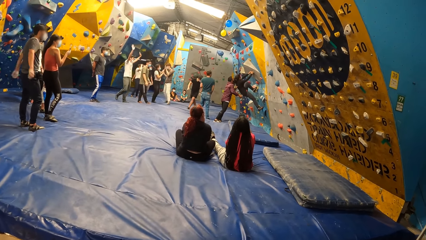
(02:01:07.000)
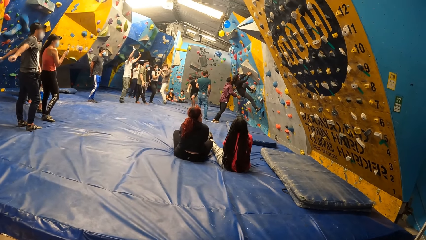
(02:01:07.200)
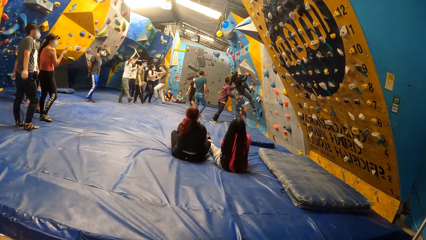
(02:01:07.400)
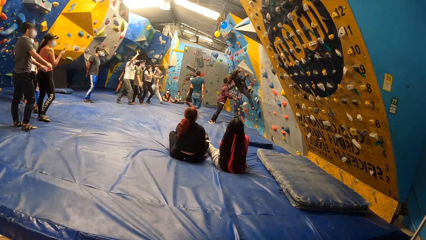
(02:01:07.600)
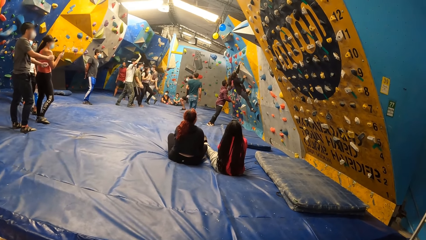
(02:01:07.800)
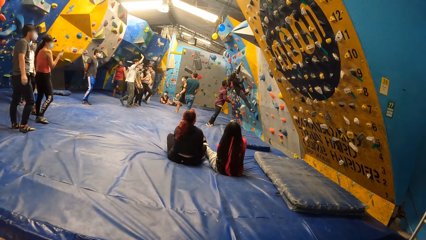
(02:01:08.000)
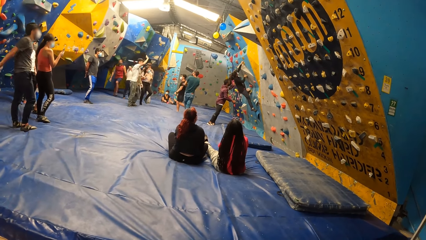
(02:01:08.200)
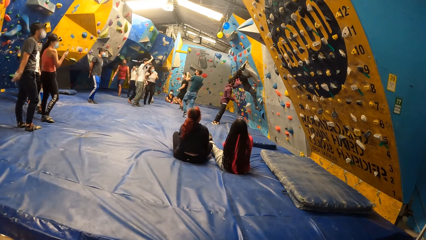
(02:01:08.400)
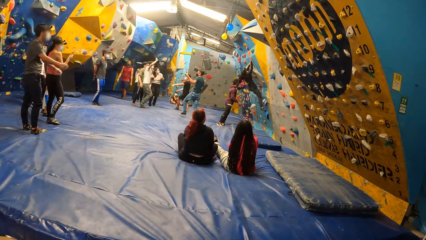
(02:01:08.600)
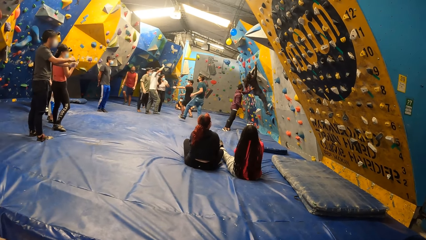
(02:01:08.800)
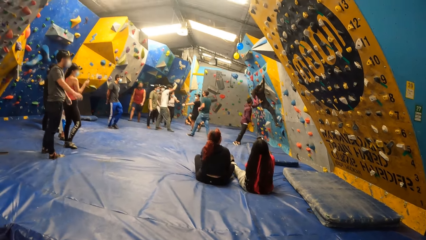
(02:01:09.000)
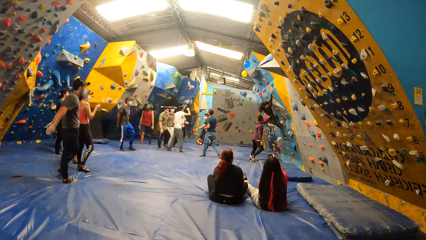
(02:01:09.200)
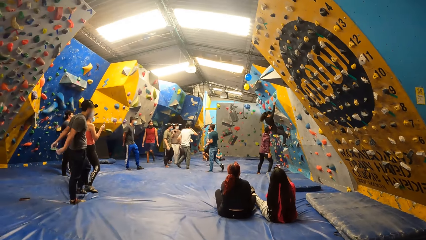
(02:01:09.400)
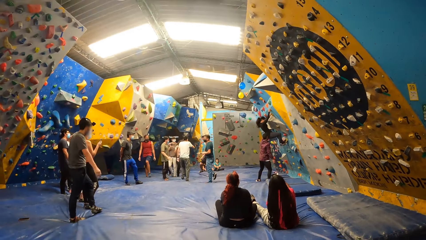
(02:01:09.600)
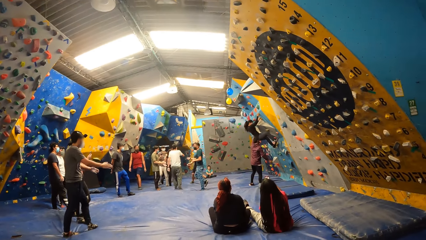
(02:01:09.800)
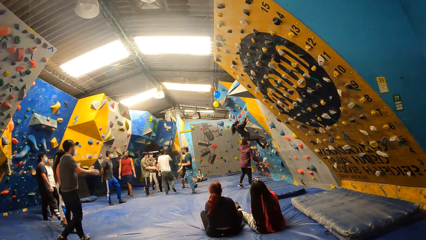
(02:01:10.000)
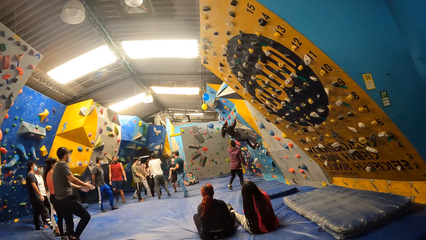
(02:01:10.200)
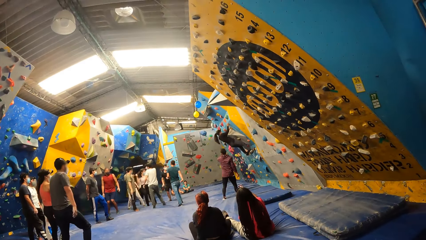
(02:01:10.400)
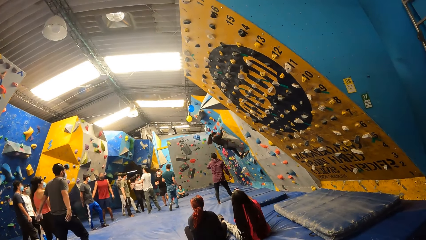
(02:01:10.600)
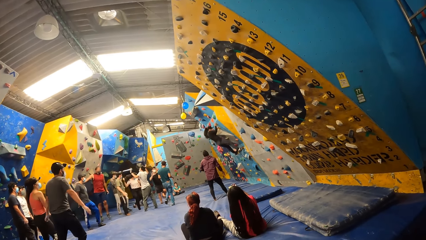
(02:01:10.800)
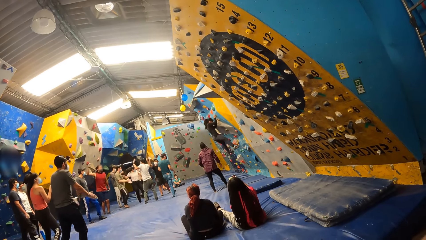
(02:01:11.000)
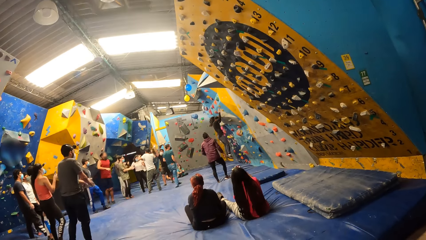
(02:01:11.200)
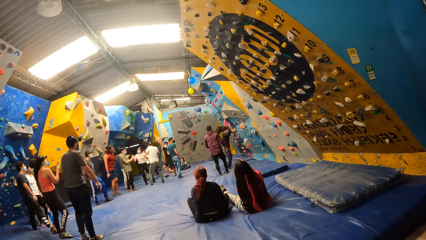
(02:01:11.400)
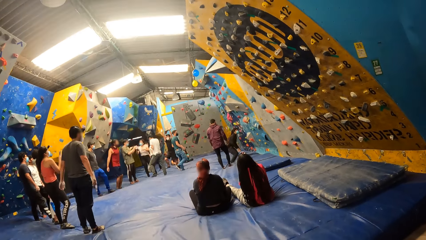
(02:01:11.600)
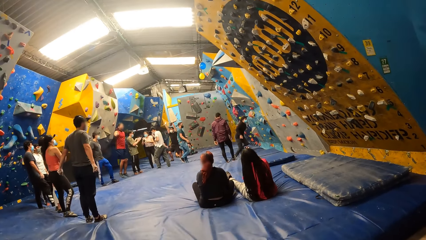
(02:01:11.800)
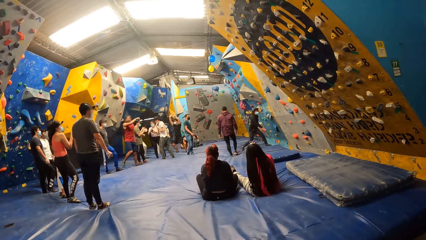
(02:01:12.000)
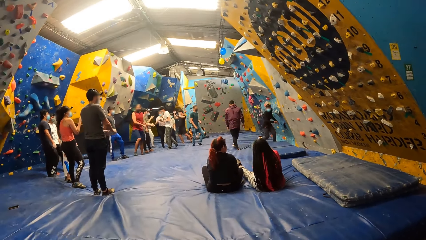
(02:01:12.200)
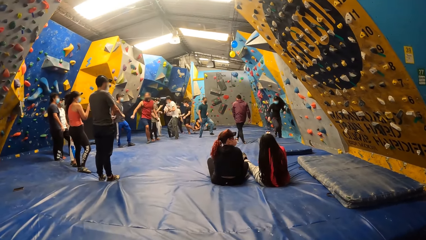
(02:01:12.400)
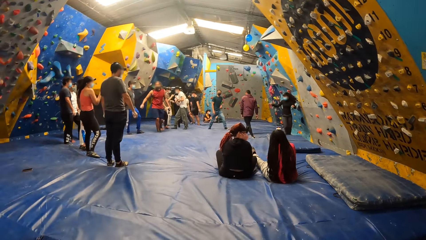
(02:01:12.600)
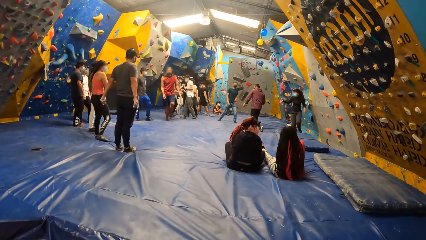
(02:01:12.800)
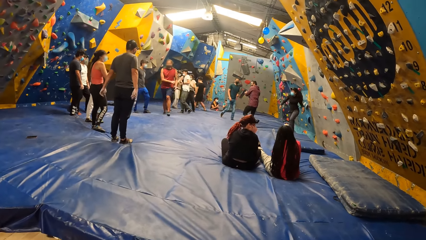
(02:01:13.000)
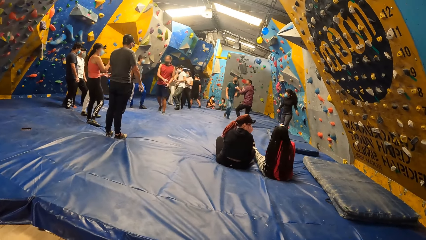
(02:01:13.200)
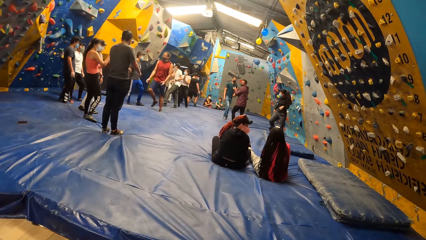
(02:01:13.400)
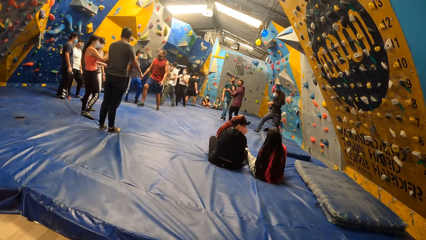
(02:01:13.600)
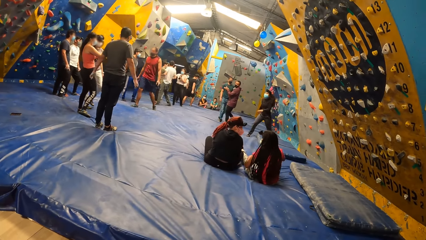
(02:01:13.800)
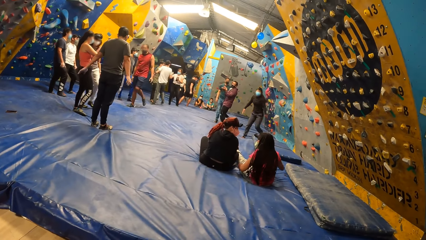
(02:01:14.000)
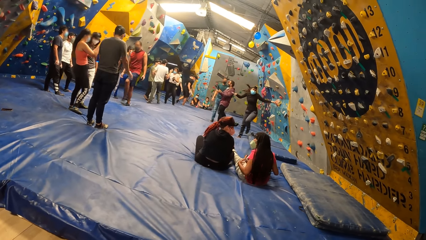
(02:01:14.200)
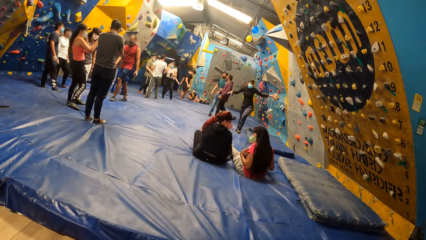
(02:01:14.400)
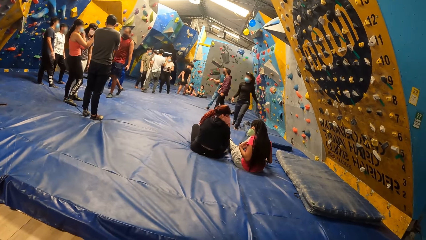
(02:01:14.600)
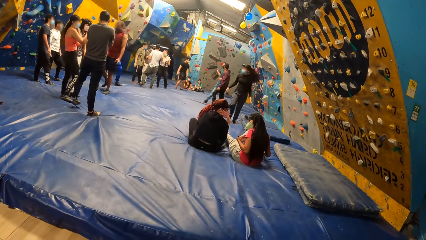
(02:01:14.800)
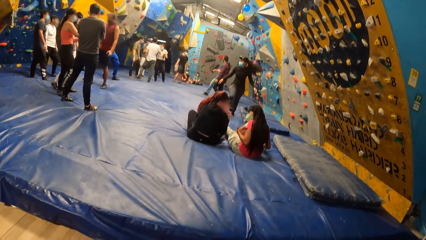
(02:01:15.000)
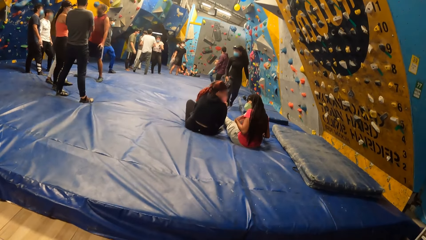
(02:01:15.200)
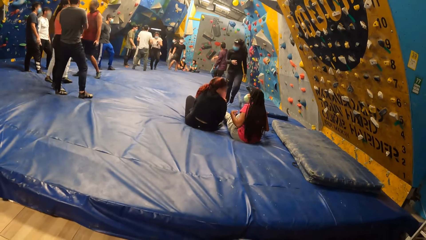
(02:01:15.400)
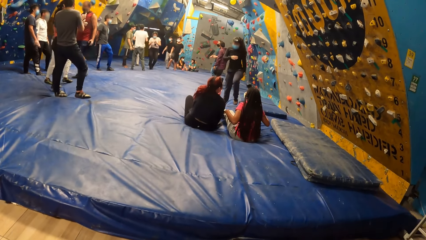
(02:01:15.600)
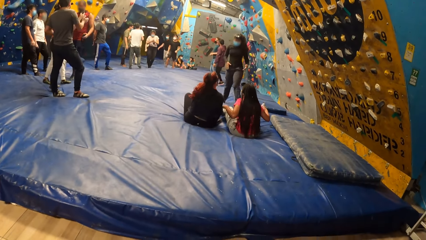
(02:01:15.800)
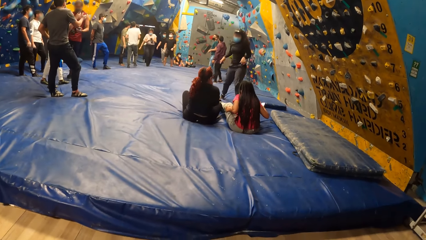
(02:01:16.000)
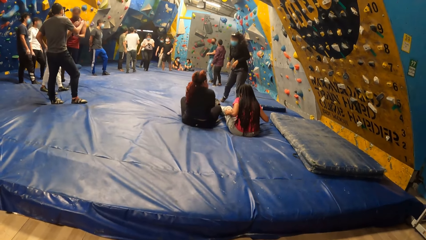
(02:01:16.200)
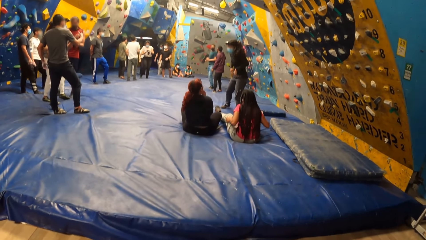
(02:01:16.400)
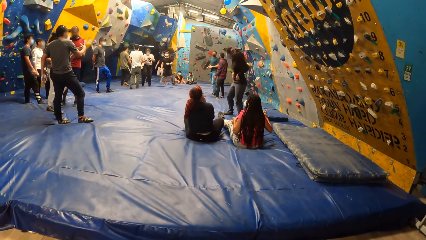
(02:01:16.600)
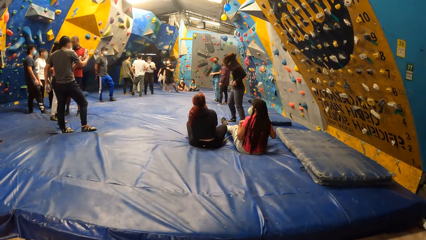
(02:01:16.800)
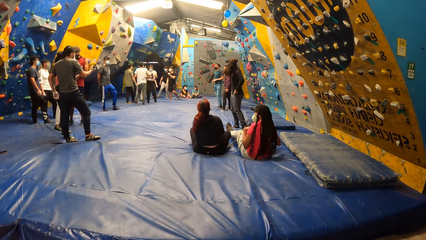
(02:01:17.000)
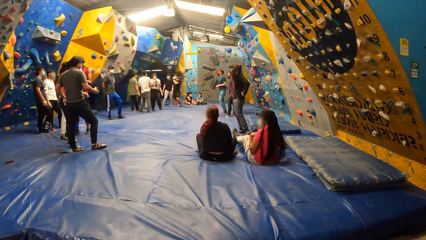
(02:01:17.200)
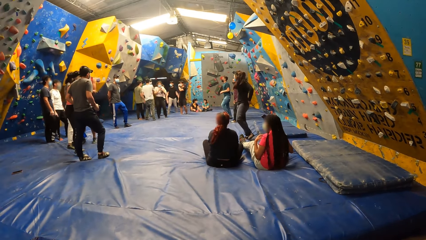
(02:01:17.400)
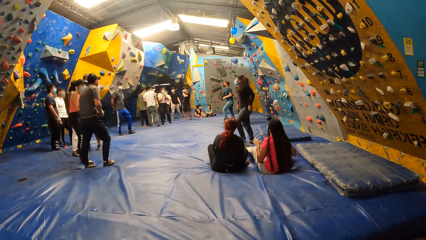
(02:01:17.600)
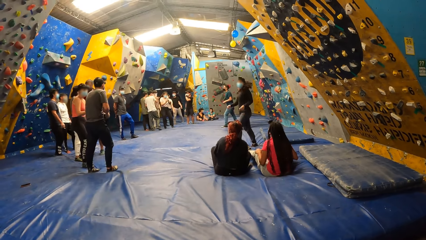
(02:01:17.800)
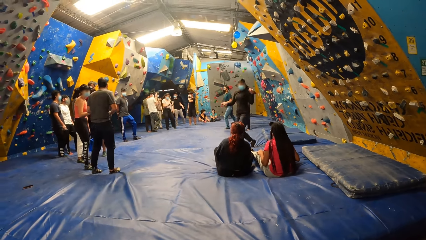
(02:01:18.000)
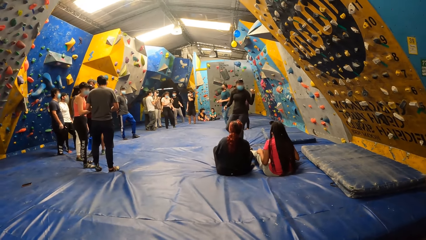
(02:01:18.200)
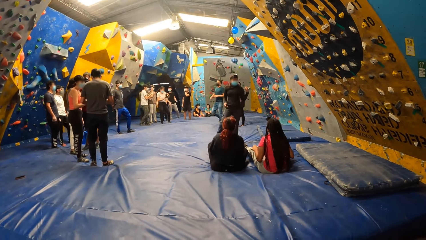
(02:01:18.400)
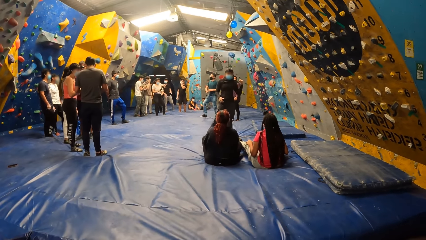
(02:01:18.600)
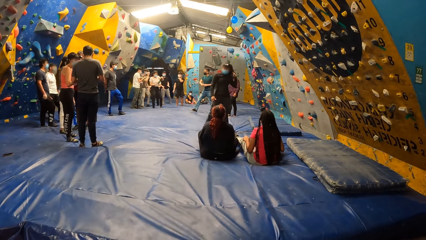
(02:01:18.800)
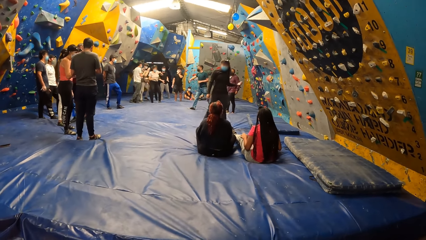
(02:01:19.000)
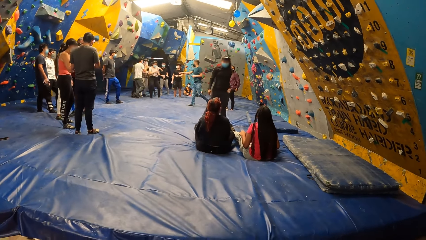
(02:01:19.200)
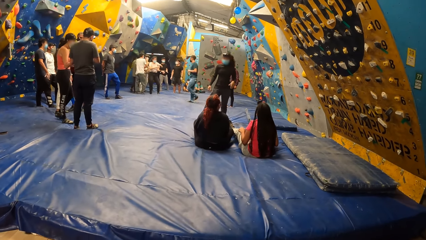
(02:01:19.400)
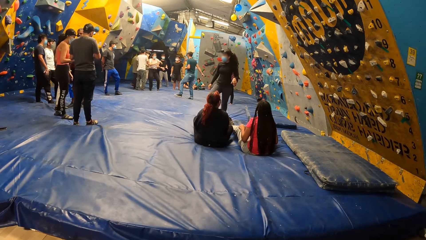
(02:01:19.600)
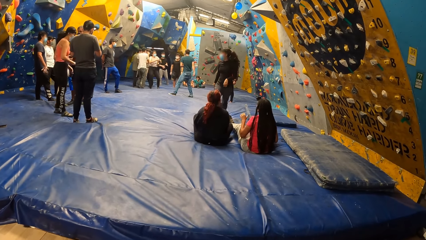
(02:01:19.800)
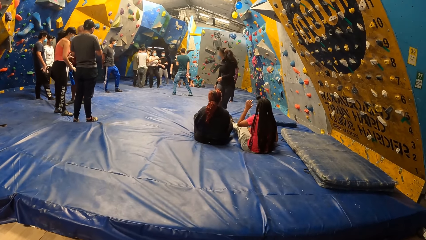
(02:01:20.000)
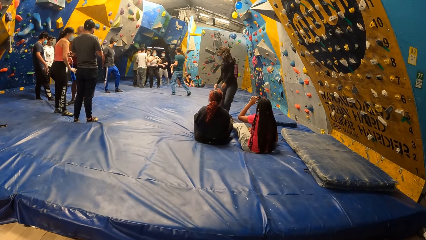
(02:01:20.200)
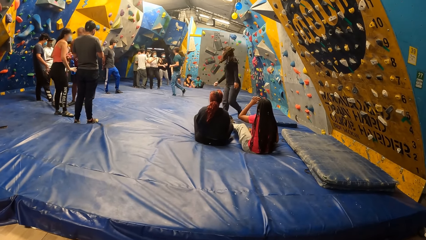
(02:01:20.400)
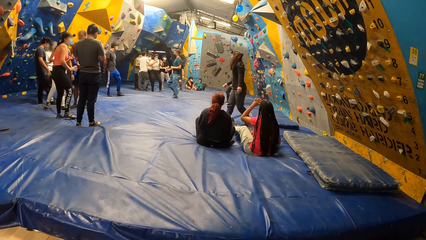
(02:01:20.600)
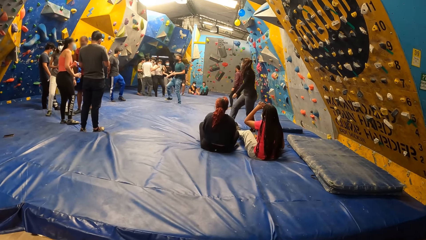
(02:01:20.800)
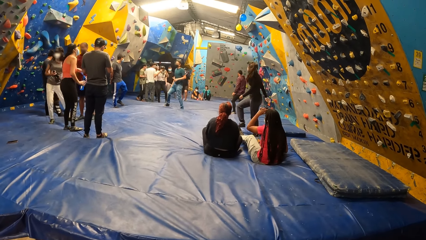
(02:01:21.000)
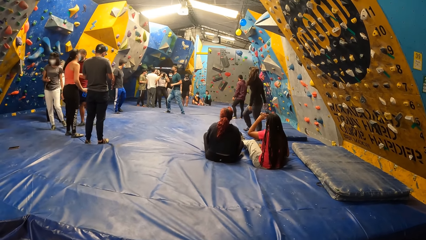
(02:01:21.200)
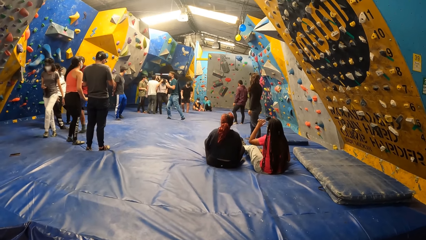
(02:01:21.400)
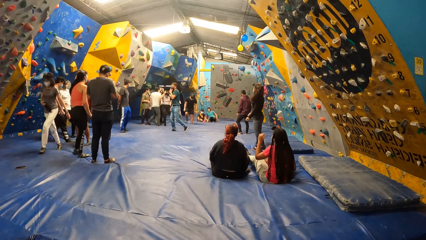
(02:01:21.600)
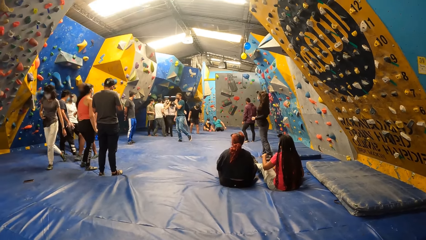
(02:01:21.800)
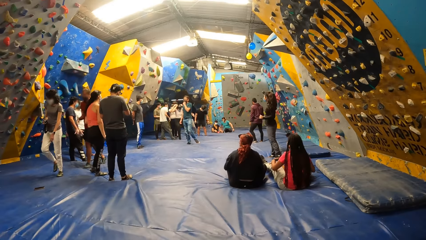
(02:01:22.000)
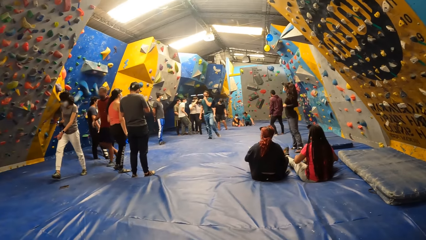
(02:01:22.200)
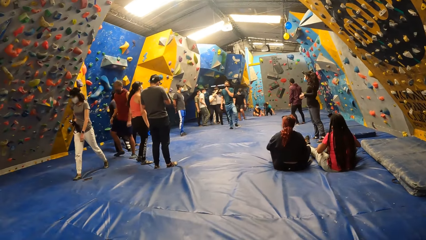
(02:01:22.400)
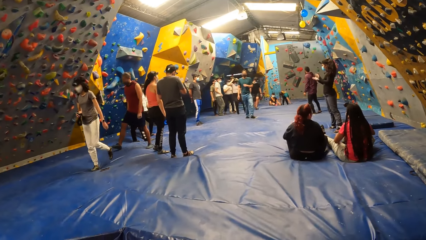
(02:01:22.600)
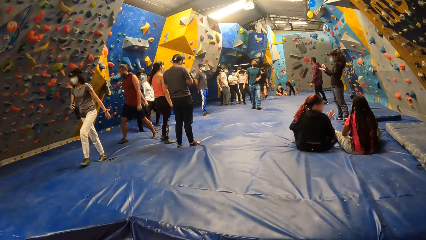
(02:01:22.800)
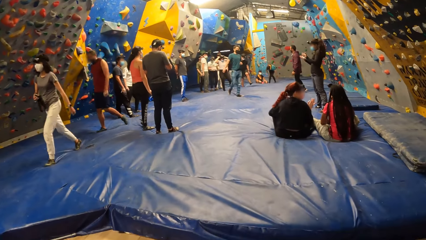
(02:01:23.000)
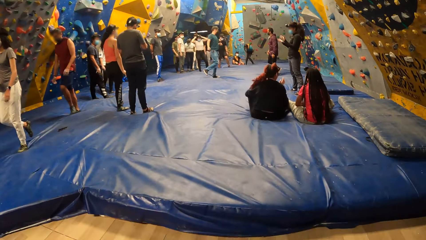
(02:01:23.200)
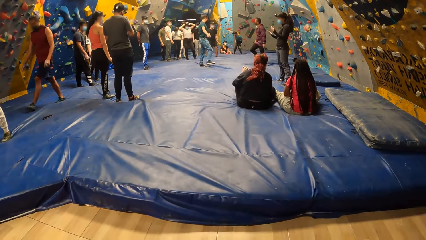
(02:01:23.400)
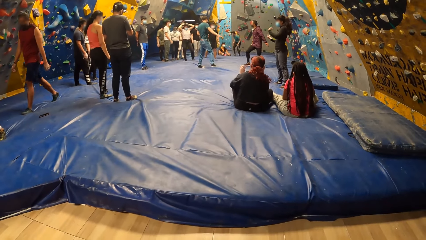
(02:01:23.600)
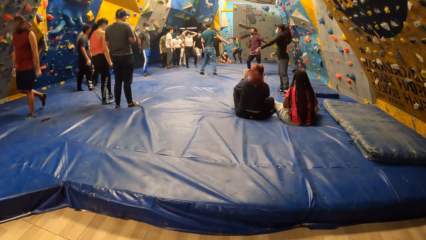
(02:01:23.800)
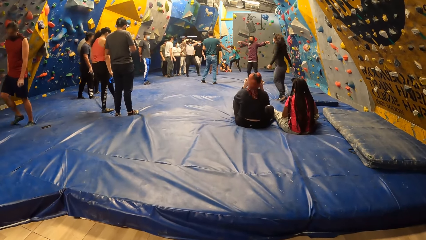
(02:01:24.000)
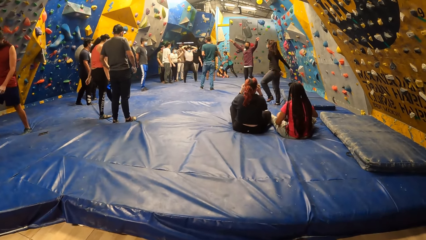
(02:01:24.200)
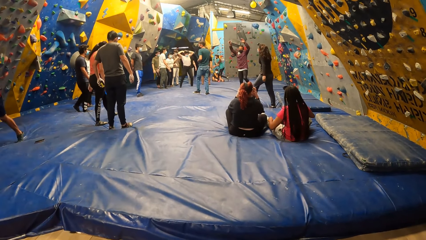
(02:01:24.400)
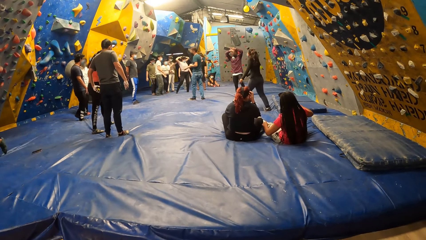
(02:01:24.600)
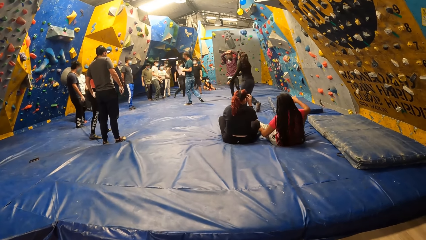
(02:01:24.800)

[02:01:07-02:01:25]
The camera wearer looks around a room. A lady climbs on a wall. The lady walks around a room. A woman interacts with a group of people. The woman interacts with another lady. The first lady interacts with the woman. The woman lifts a water bottle with her left hand. She holds the water bottle with her right hand. The camera wearer looks around a room.
